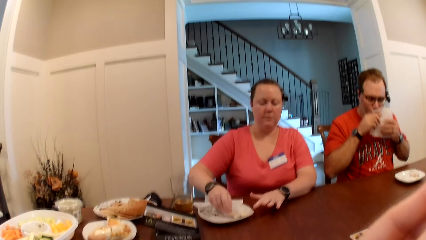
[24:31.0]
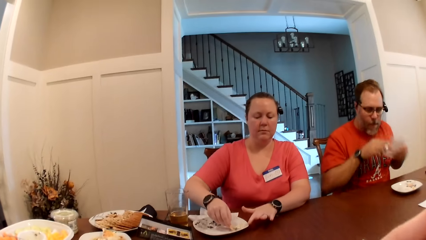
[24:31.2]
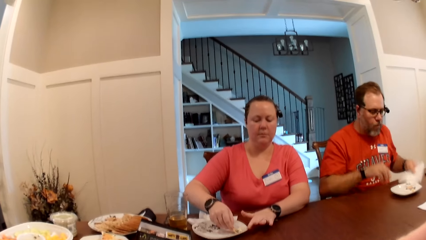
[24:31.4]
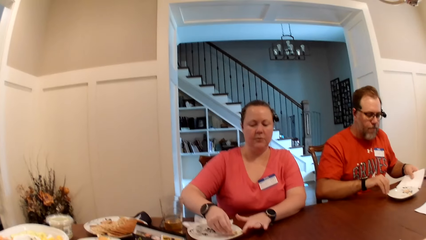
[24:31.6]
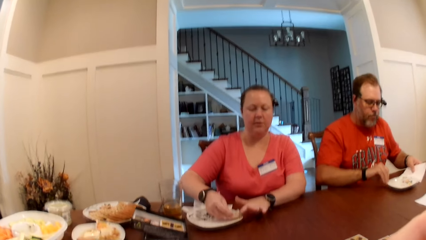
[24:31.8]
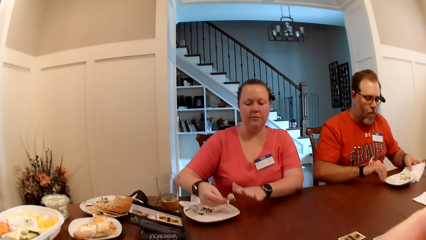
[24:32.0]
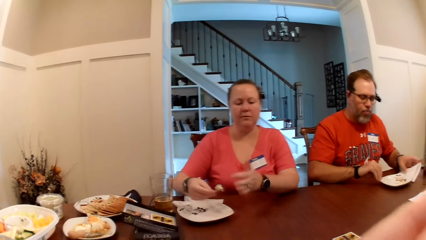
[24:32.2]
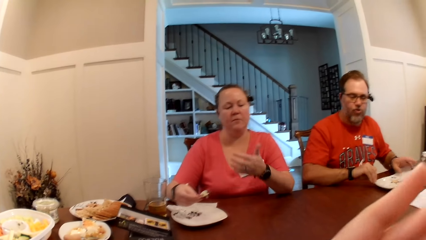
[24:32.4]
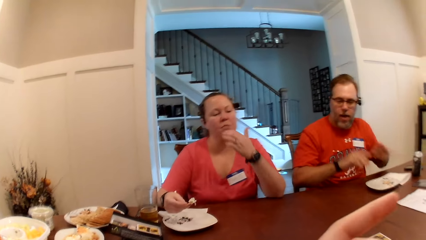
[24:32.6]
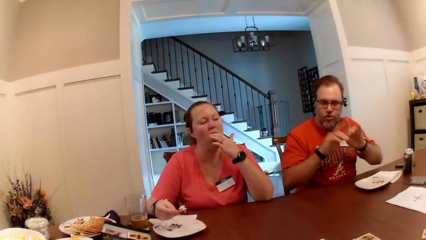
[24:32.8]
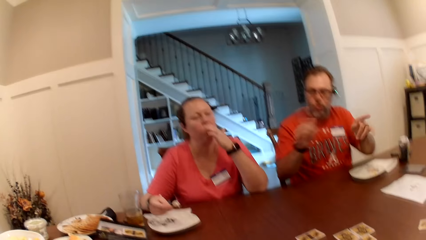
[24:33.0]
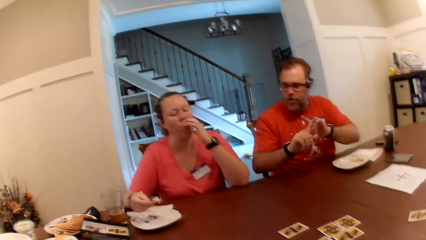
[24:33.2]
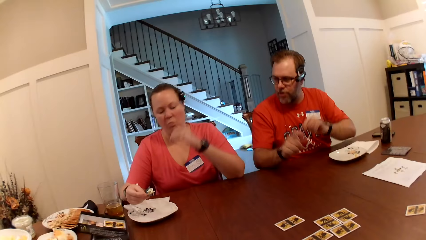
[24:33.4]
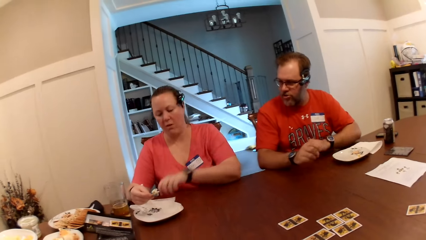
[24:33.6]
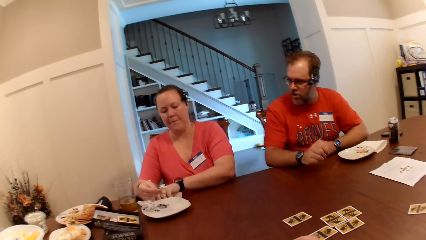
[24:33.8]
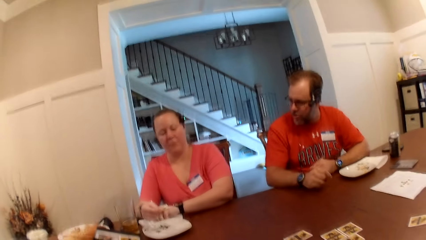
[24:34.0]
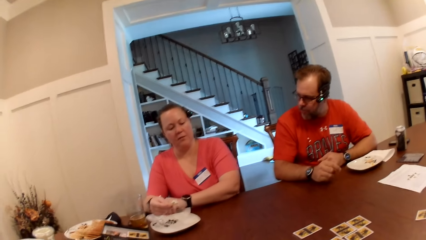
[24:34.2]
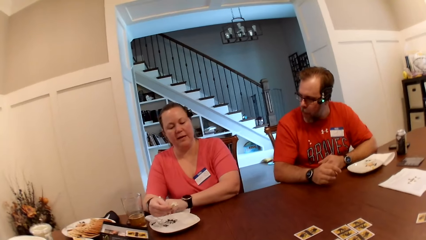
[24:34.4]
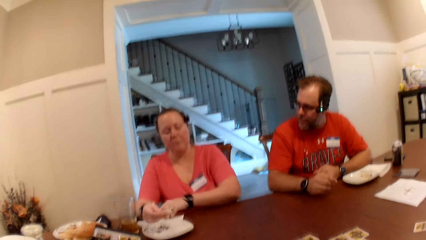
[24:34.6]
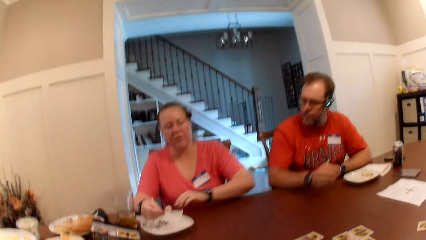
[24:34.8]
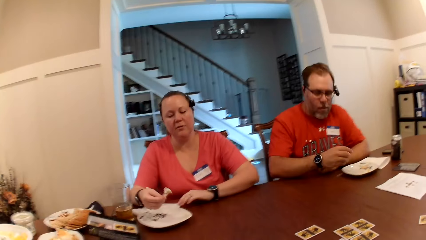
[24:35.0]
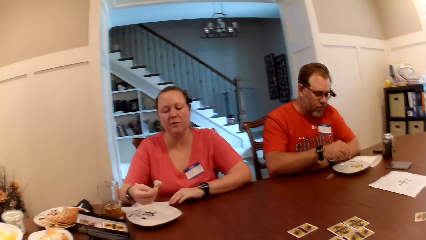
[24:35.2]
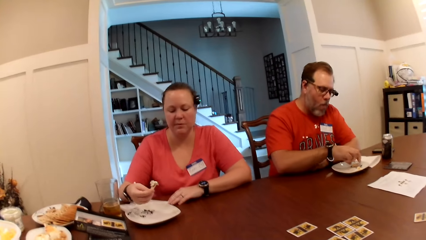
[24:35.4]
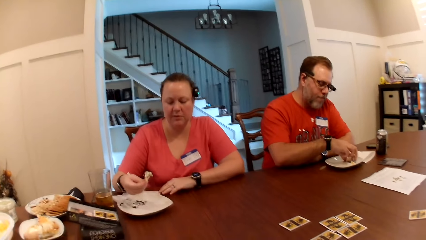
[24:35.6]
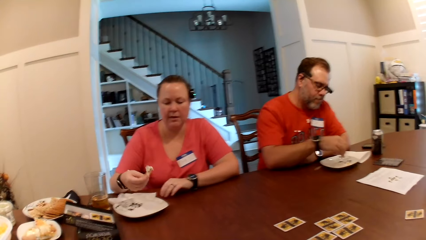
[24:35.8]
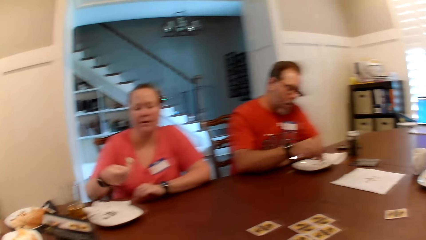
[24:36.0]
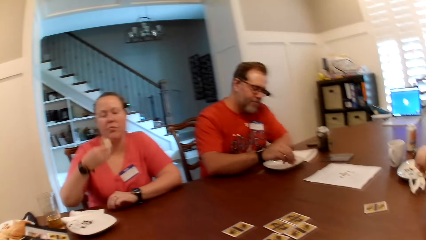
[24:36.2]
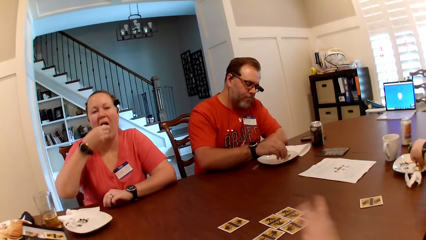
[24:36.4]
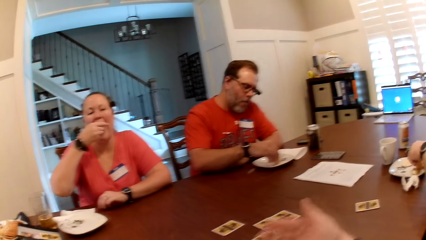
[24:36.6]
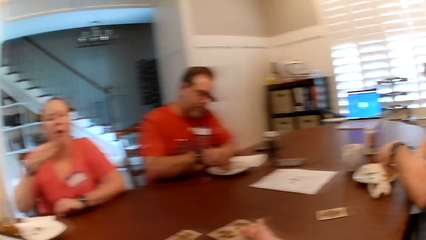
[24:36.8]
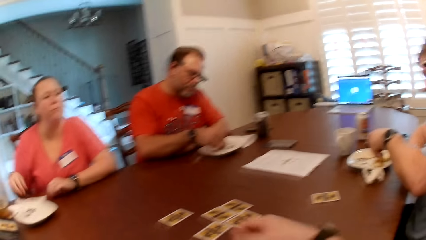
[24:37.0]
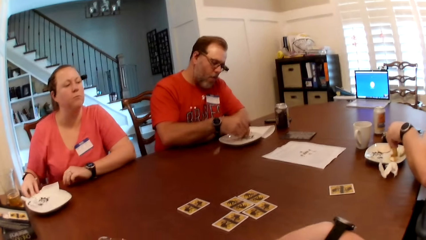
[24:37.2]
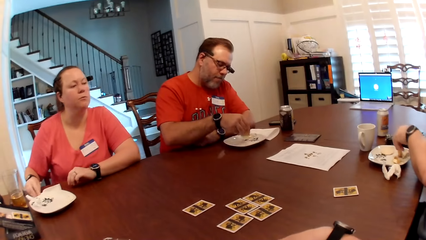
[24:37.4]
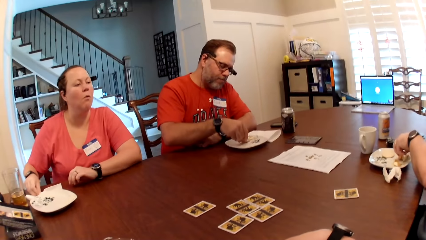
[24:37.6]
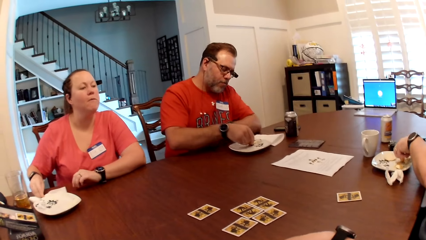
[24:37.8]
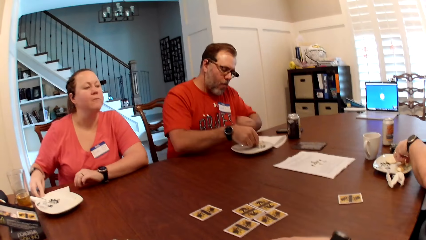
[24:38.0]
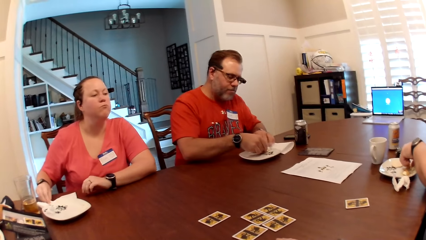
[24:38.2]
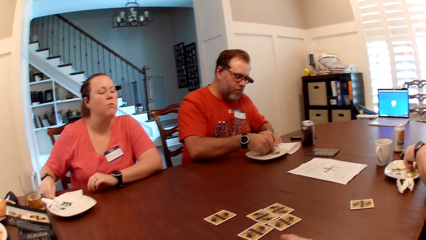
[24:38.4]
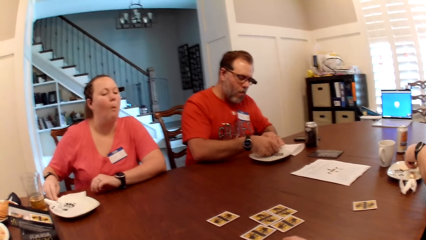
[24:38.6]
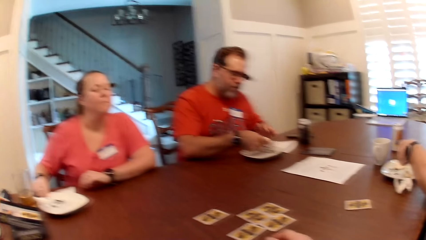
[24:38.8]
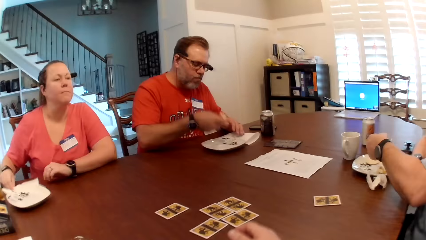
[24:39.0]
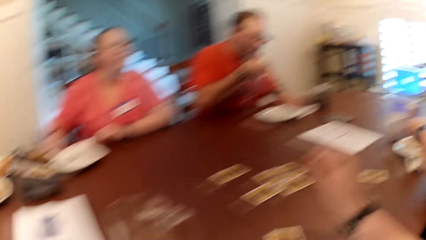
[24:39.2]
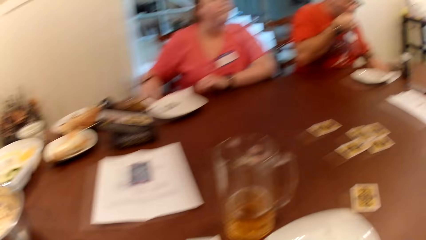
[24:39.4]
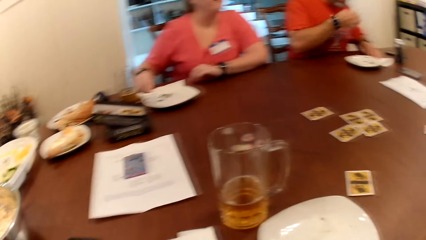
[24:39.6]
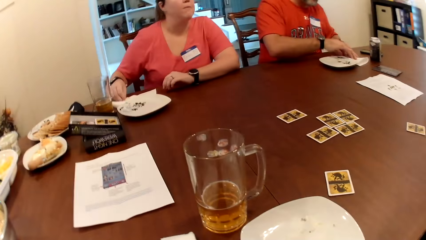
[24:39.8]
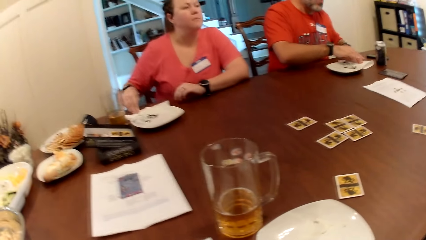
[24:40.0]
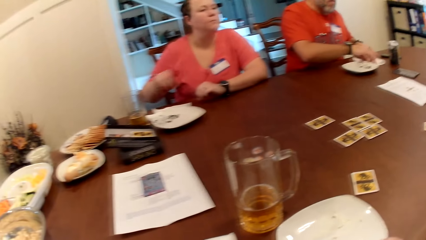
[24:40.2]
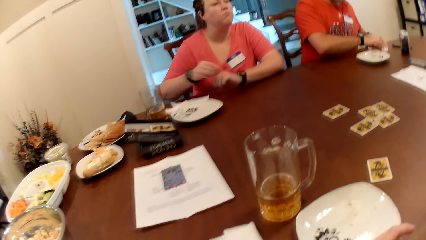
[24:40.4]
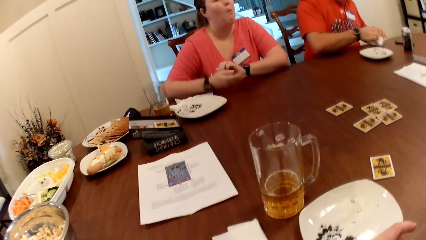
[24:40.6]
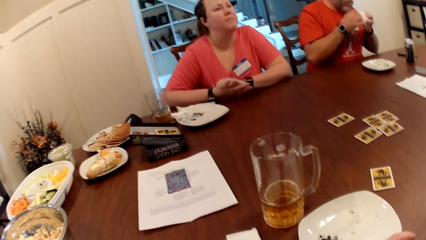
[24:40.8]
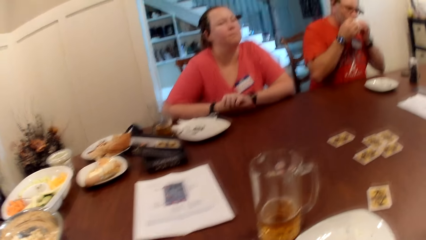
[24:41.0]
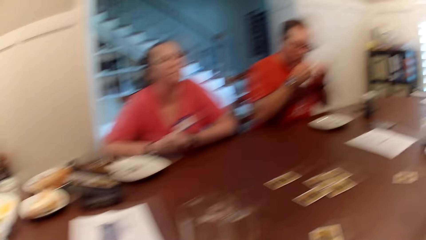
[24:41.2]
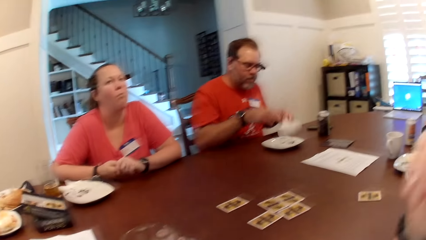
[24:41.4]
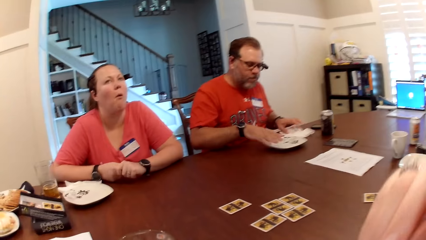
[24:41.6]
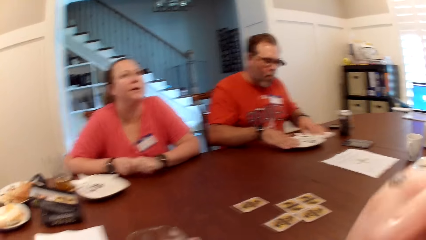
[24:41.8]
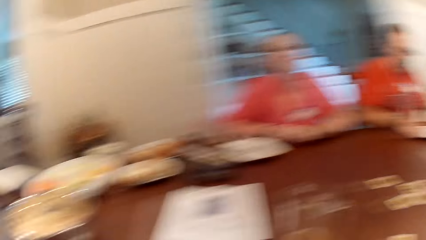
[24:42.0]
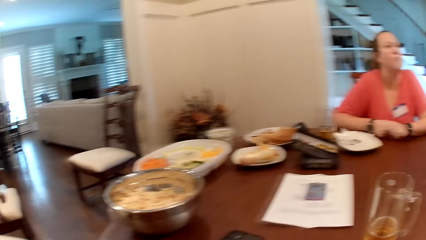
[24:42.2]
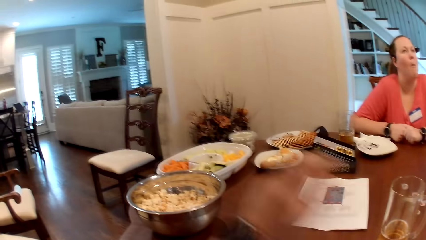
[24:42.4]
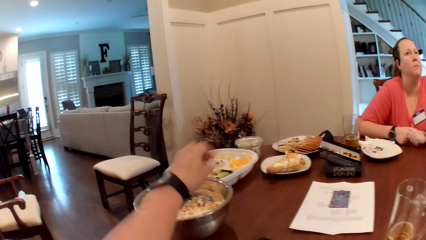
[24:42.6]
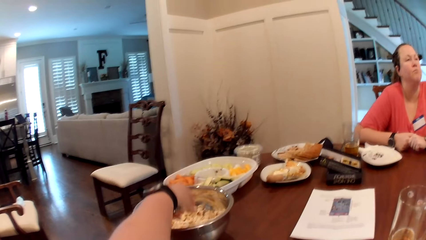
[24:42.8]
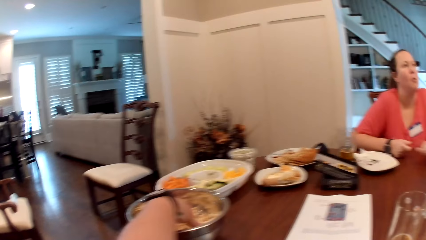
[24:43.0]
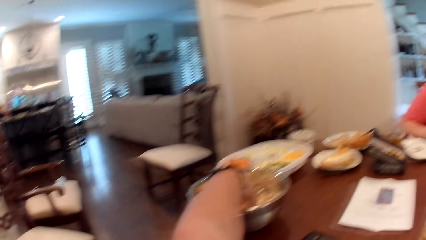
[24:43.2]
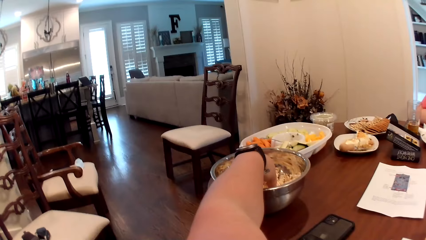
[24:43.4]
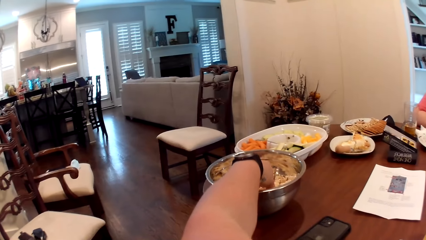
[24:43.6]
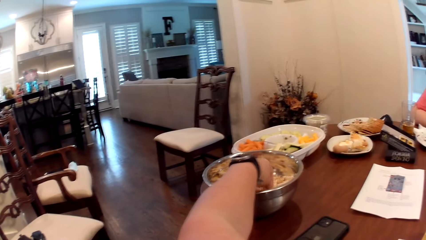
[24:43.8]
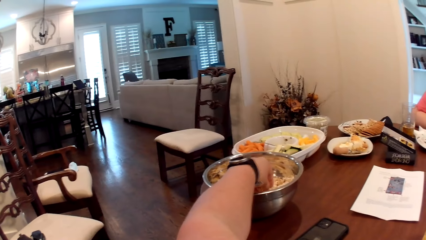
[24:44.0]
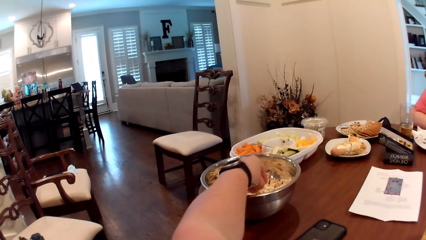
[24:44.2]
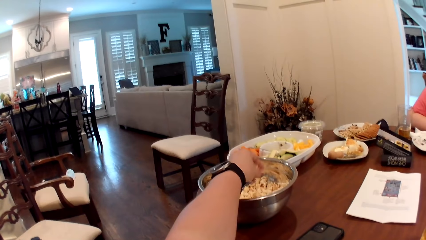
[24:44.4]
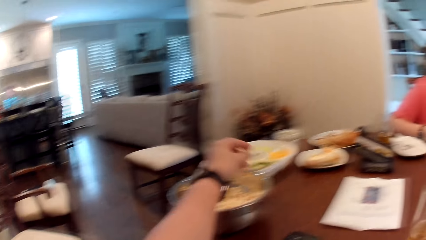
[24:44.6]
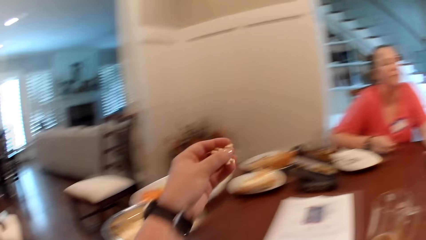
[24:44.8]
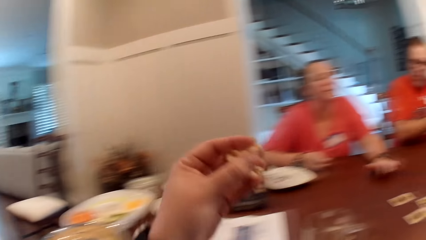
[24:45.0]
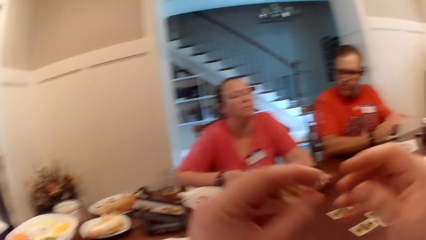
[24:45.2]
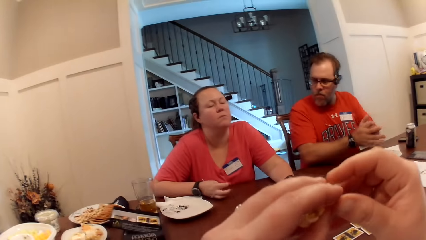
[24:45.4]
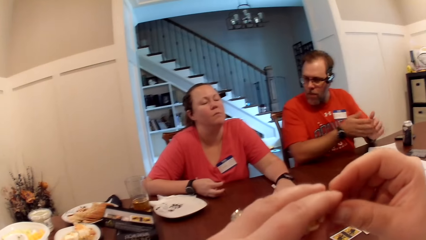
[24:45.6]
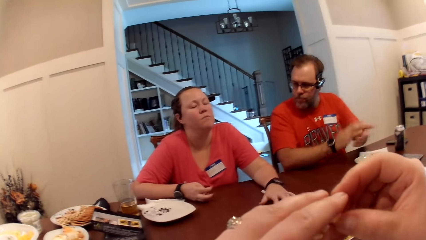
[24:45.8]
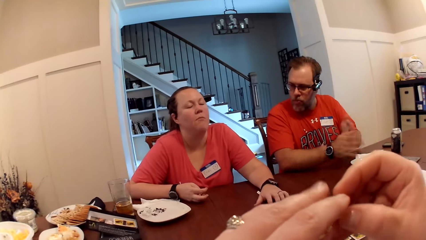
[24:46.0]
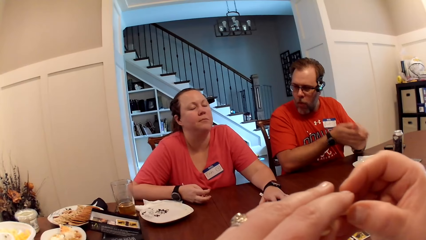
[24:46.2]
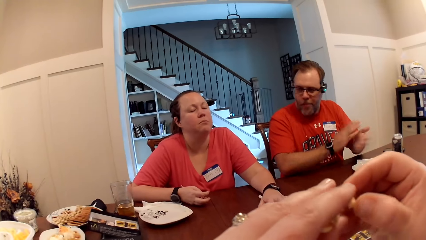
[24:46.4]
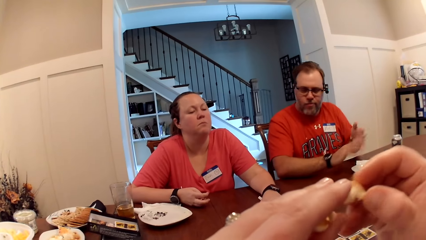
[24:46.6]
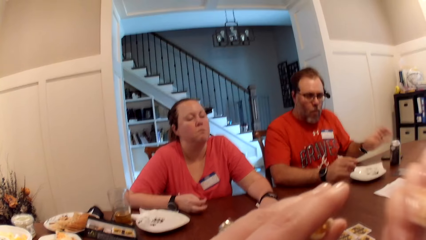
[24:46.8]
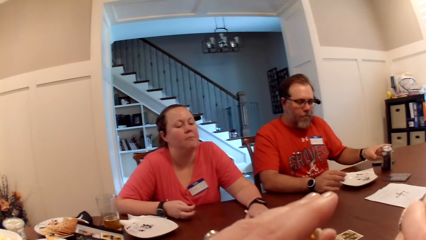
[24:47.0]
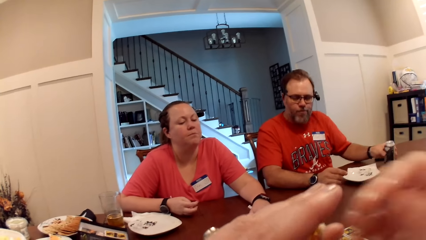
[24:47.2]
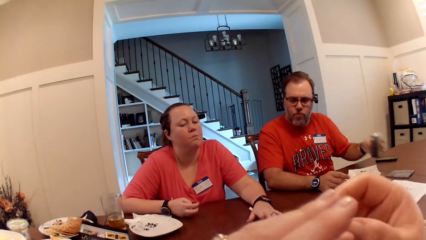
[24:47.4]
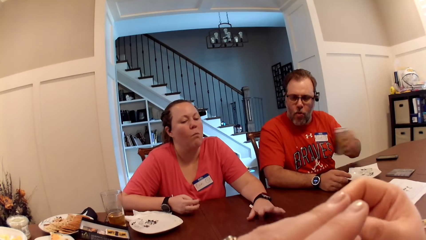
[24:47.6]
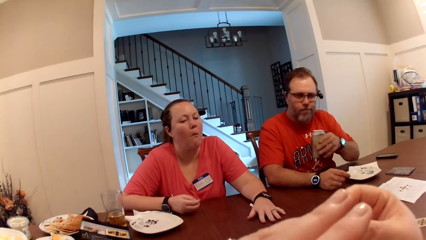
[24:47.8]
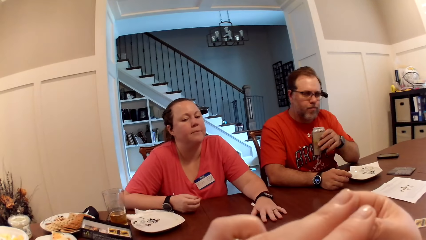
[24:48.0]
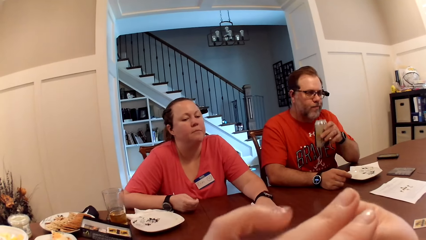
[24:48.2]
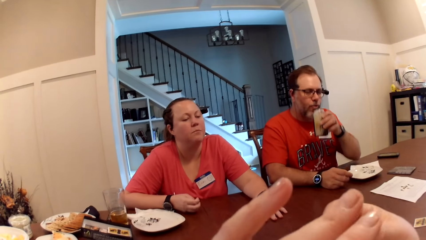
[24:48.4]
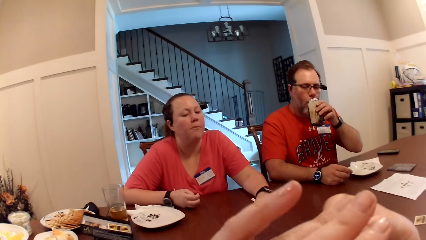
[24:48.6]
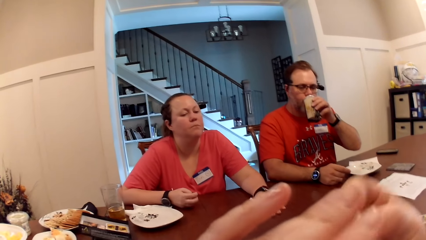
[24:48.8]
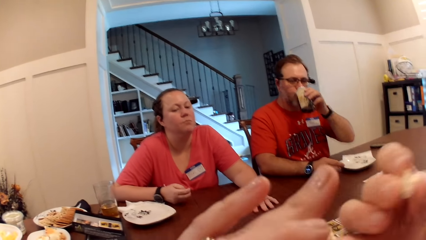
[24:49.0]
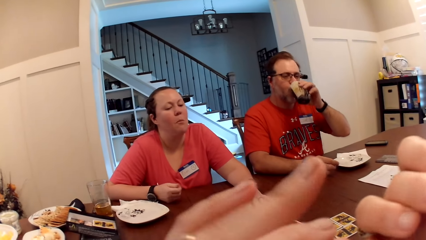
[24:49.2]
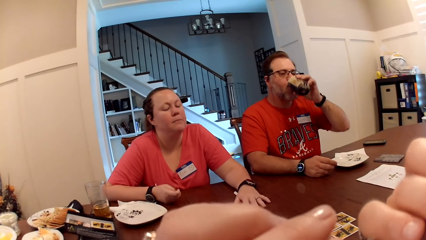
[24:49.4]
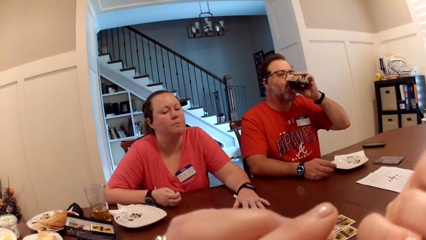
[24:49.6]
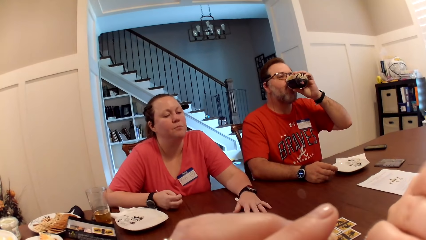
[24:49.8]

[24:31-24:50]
The camera wearer eats the popcorn in her left hand. The man cleans his mouth with the serviette in both hands and drops the serviette on the table with his left hand. The man takes a biscuit and cream from the plate on the table with his right hand. The woman eats the biscuit and cream in her right hand. The man eats the biscuit and cream in his right hand, picks the serviette from the table with both hands, cleans his mouth with the serviette in both hands, and drops the serviette on the table with his left hand. The camera wearer takes popcorn from the bowl on the table with her left hand. She passes the popcorn from her left hand to her right hand. She eats the popcorn in her right hand. The man picks a can of beer from the table with his left hand. The camera wearer passes the popcorn from her left hand to her right hand. The man drinks the beer from the can in his left hand.
